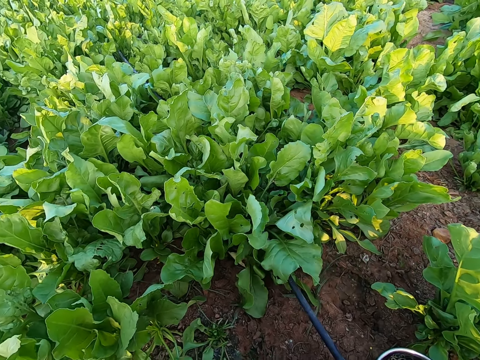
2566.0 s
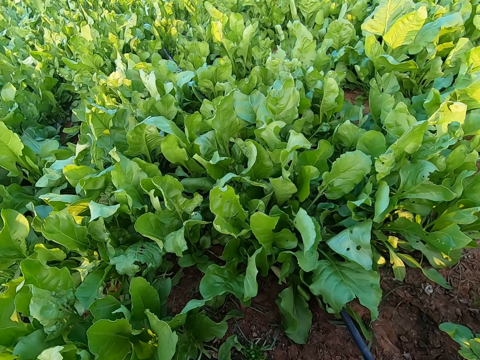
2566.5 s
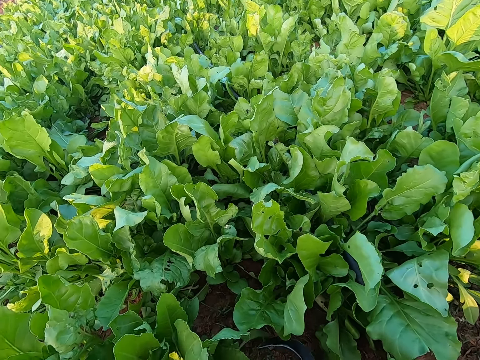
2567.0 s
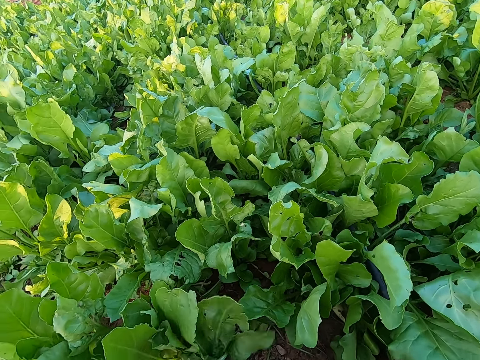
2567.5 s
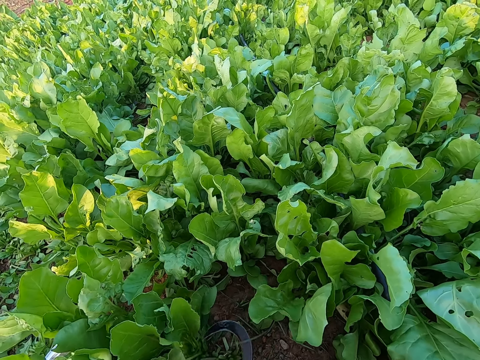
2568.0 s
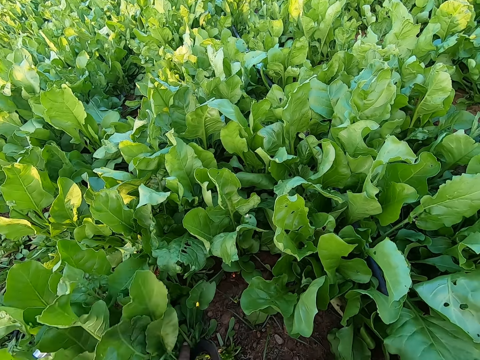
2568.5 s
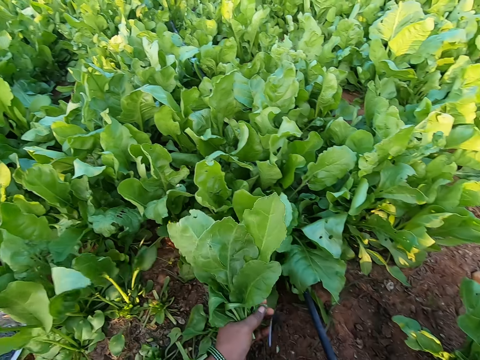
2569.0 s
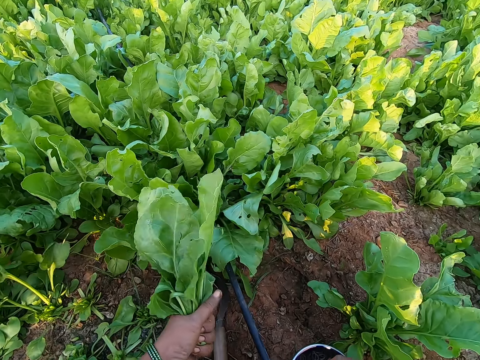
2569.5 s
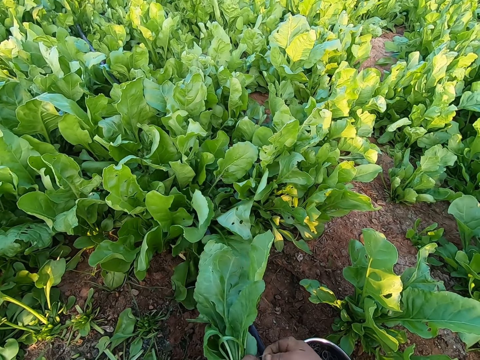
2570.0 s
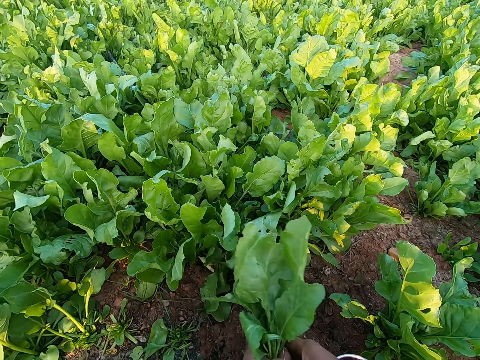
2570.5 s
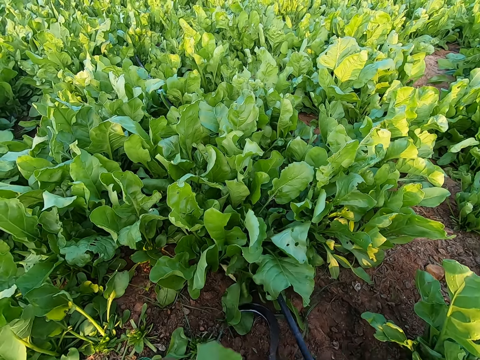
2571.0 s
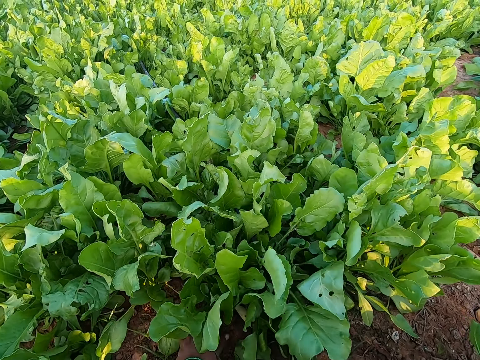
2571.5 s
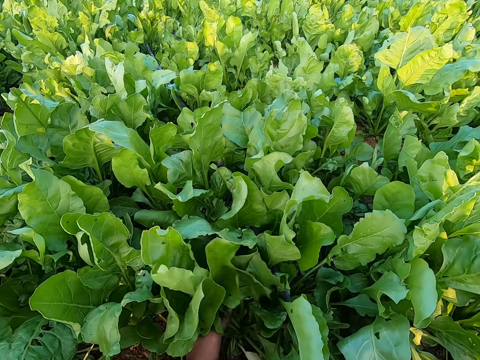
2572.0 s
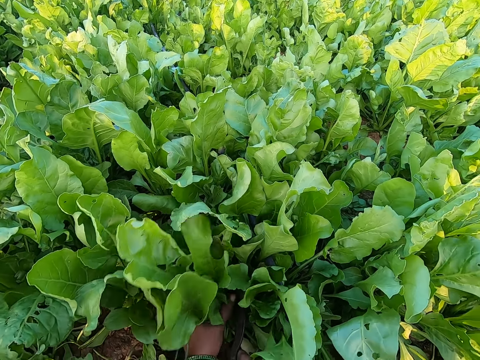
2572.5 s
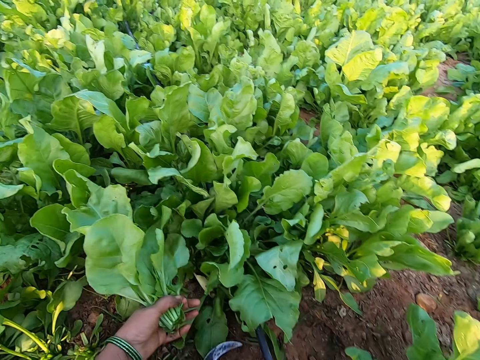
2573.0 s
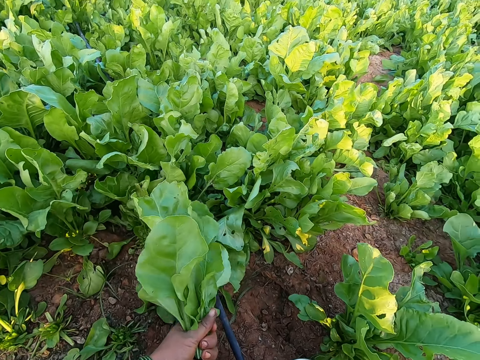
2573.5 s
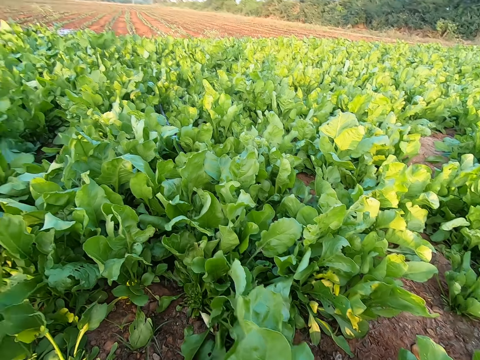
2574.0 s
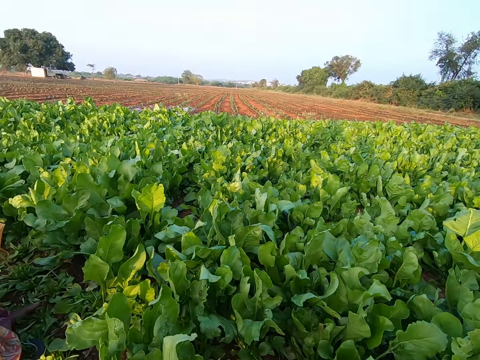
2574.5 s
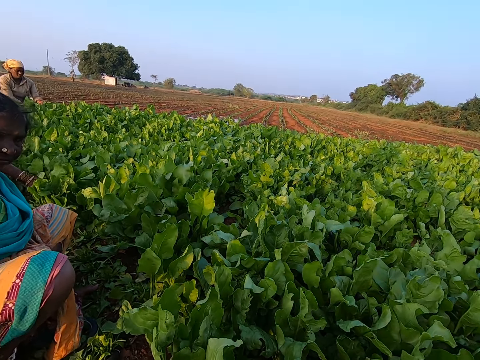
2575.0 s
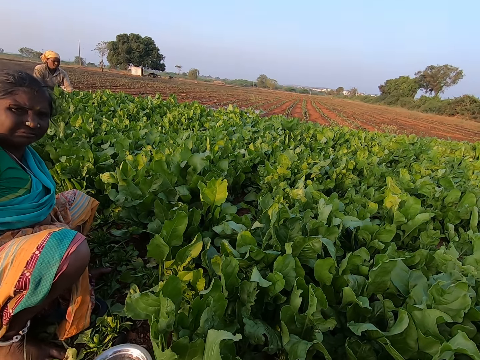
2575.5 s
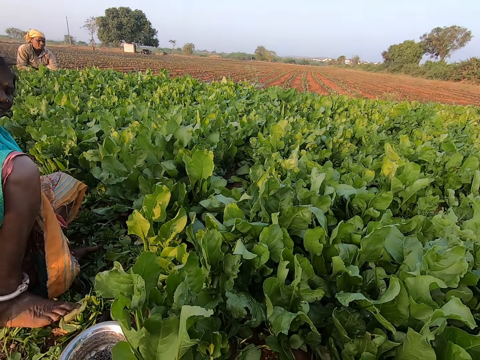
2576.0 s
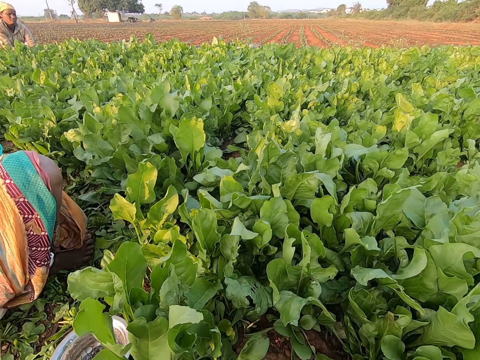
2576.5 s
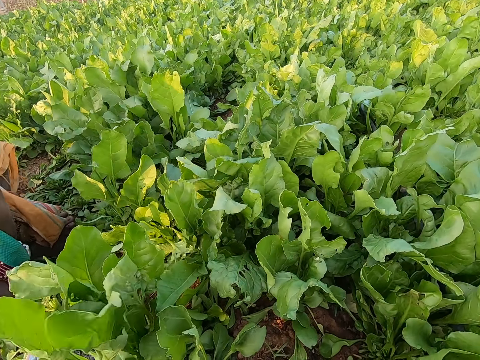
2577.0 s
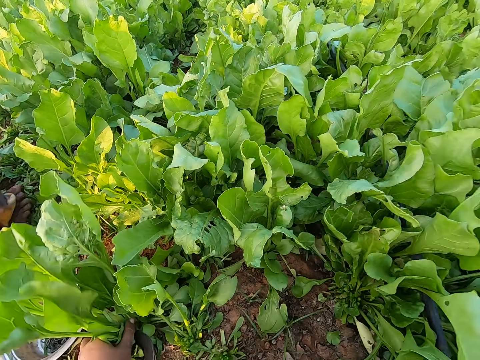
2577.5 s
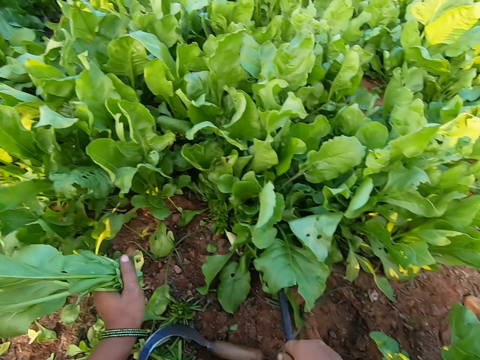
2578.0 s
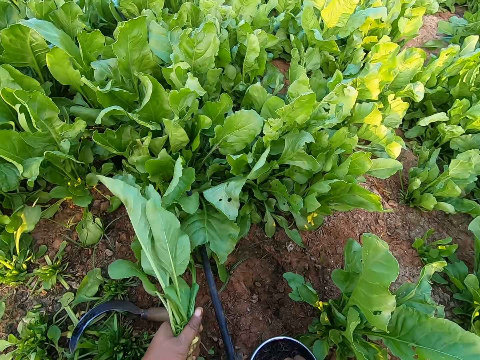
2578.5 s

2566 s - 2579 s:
The camera wearer cuts a bunch of collard green leaves in her left hand with the sickle in her right hand. She cuts a bunch of collard green leaves again. She drops the sickle in her right hand on the ground. She puts a rubber band in her right hand around the collard green leaves in her left hand. She cuts a bunch of collard green leaves in her left hand with the sickle in her right hand. She talks with a woman. The woman brings her right foot closer to her left foot.

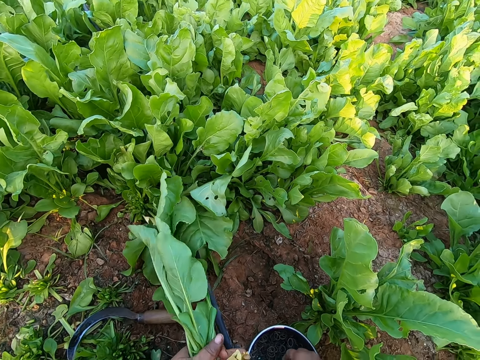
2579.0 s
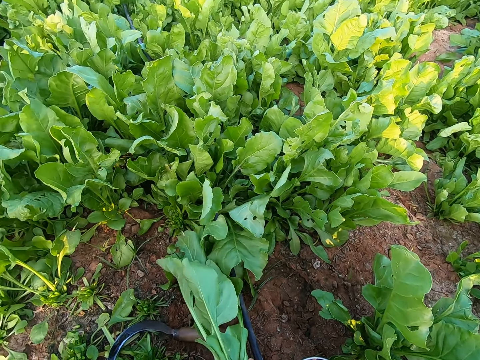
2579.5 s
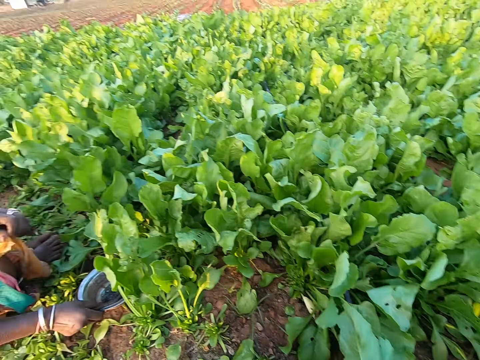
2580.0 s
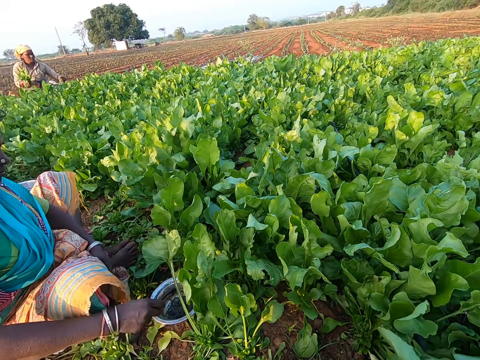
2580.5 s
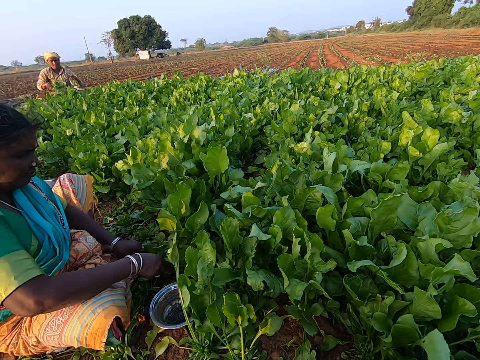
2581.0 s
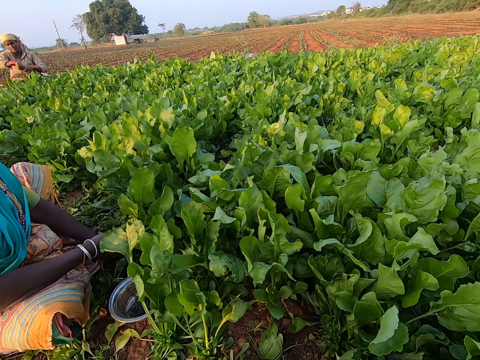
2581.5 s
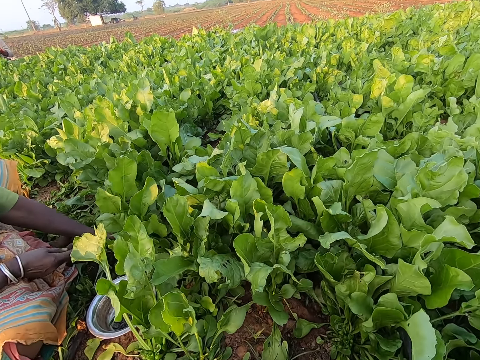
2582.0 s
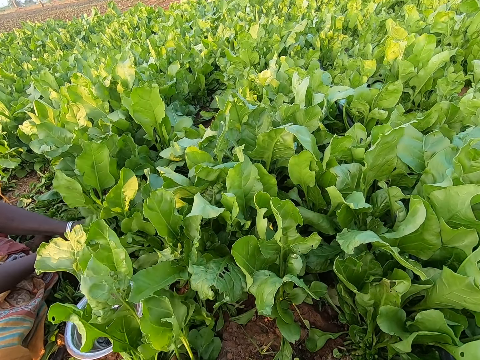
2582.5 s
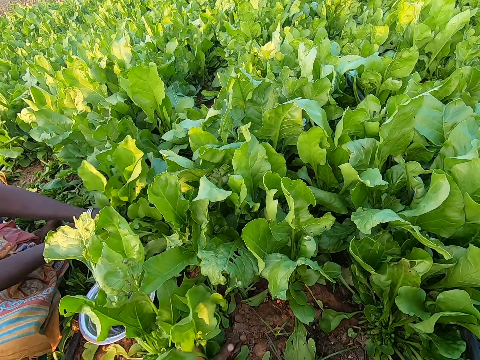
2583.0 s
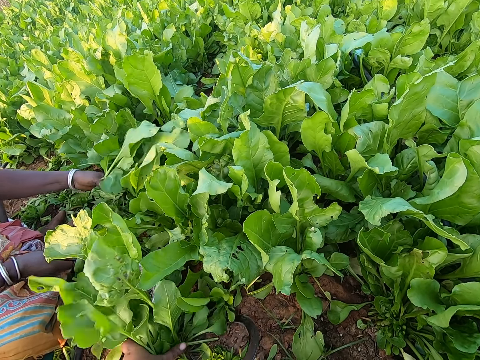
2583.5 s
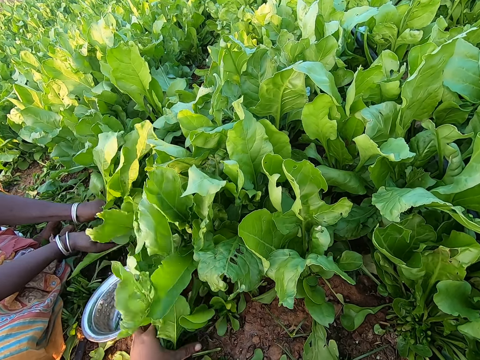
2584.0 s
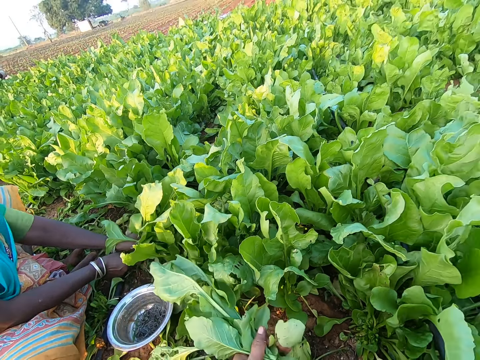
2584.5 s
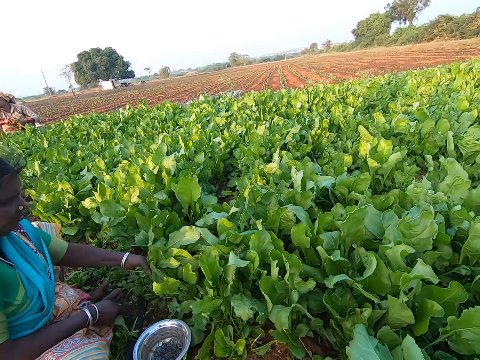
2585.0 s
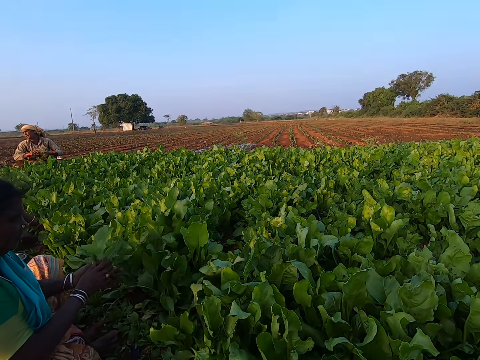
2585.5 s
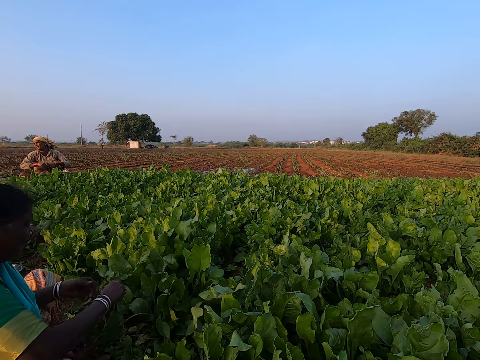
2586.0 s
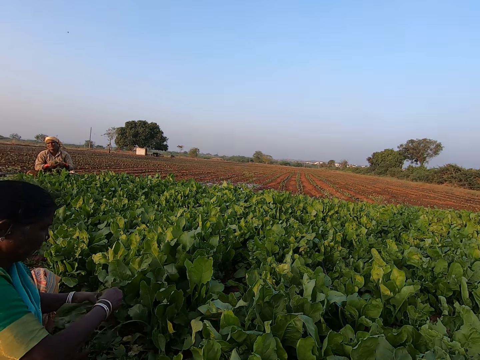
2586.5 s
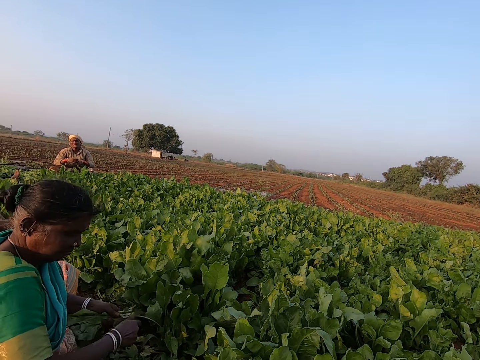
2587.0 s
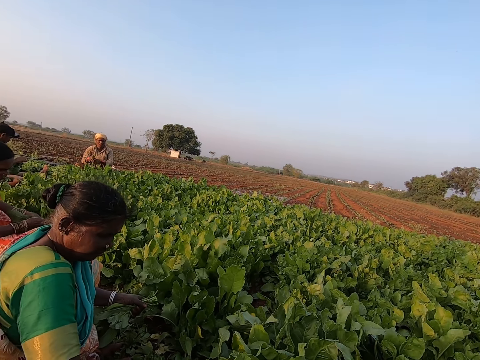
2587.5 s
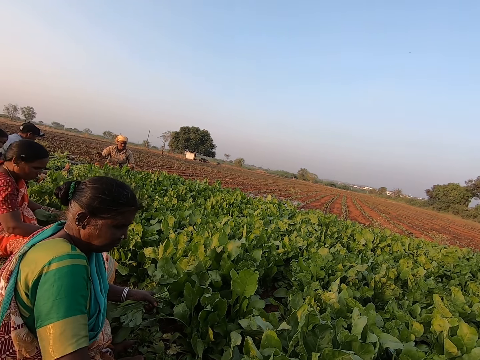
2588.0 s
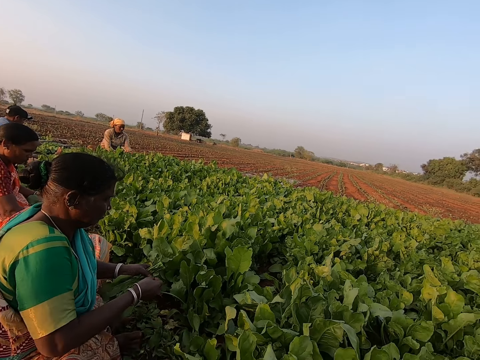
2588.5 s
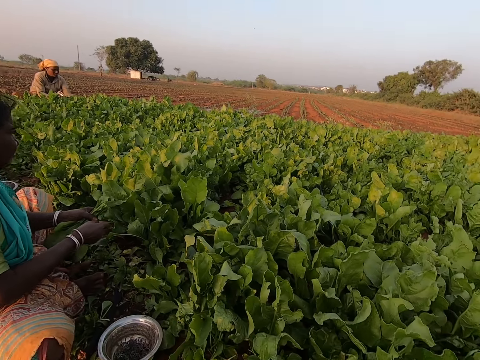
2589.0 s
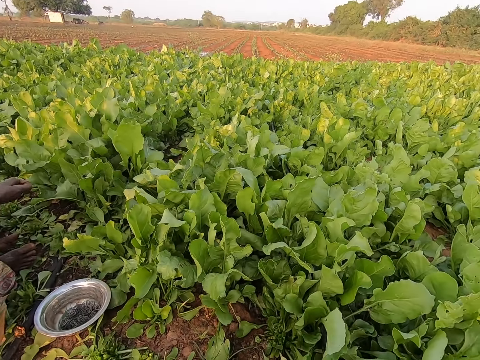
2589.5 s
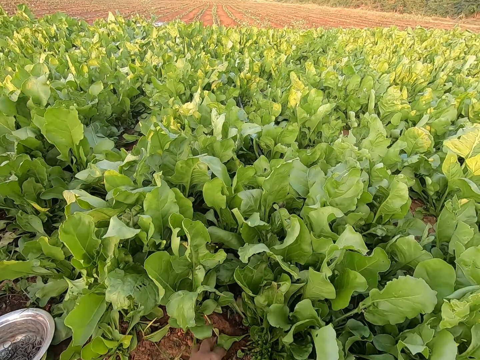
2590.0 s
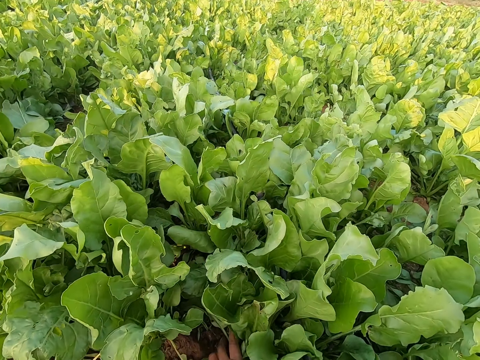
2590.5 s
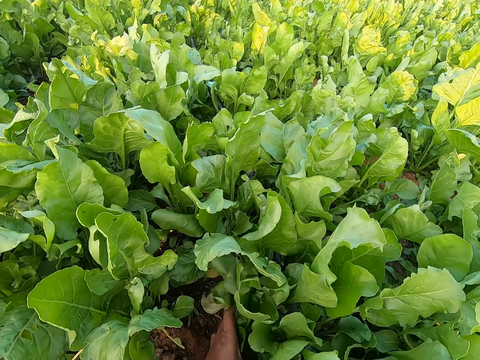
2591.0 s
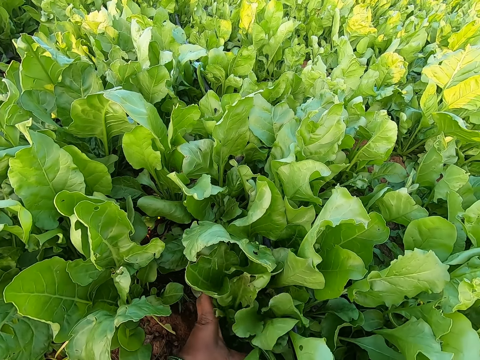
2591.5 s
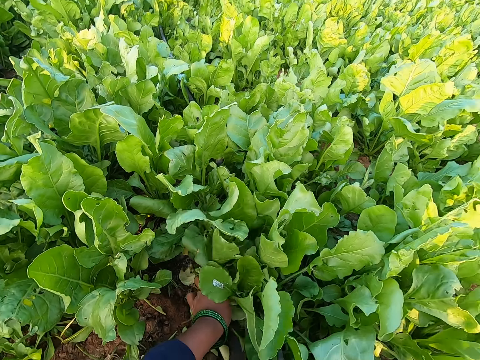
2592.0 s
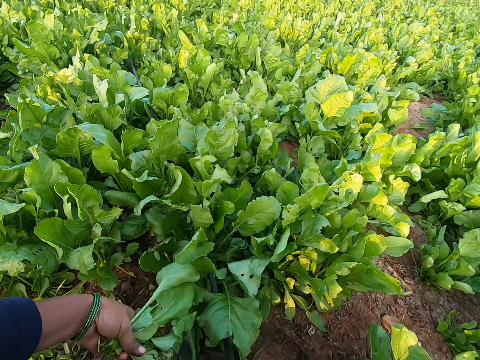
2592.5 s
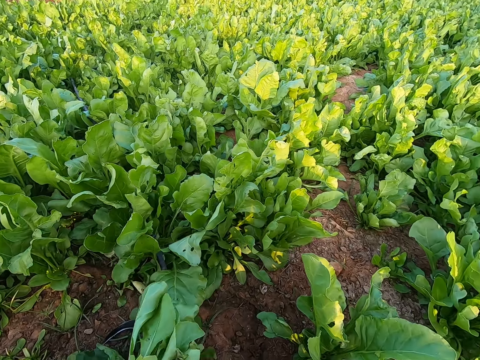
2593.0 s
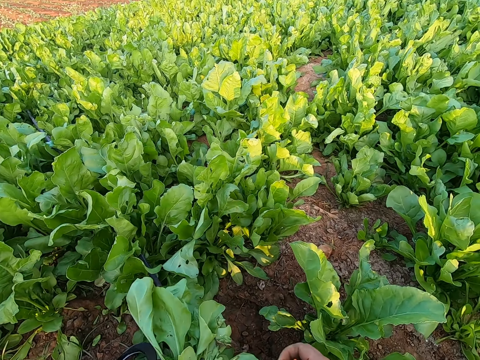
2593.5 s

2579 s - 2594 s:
A woman holds a bunch of collard green leaves in her right hand. The woman holds a bunch of collard green leaves in her left hand. The woman holds the bunches of collard green leaves in each hand with both hands. Another woman cuts a bunch of collard green leaves in her left hand with the sickle in her right hand. She cuts a bunch of collard green leaves again. The camera wearer cuts a bunch of collard green leaves in her left hand with the sickle in her right hand. A third woman cuts a bunch of collard green leaves in her left hand with the sickle in her right hand. The first woman puts the rubber band in her right hand around the collard green leaves in her left hand. The first woman holds the bunch of collard green leaves in her left hand with her right hand. The first woman throws the bunch of collard green leaves to the ground with her right hand. The second woman puts a rubber band in her right hand around the collard green leaves in her left hand. The camera wearer cuts a bunch of collard green leaves in her left hand with the sickle in her right hand.
